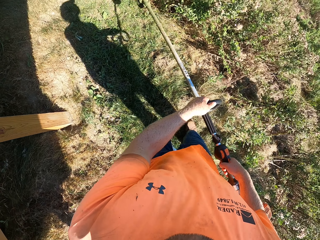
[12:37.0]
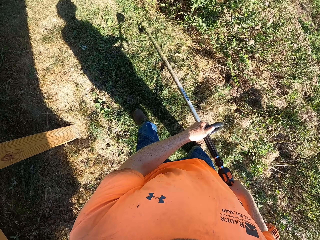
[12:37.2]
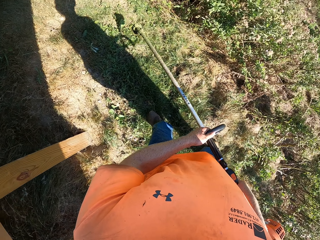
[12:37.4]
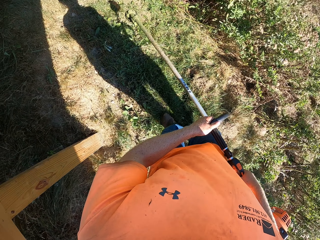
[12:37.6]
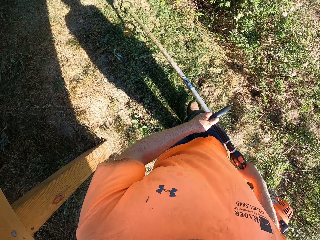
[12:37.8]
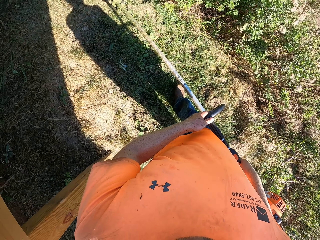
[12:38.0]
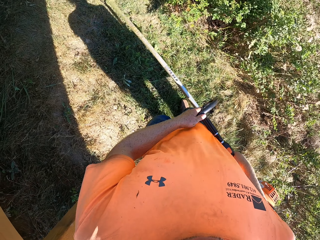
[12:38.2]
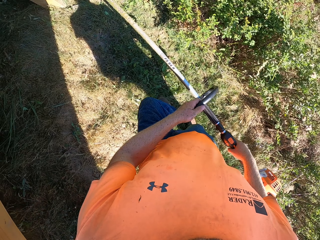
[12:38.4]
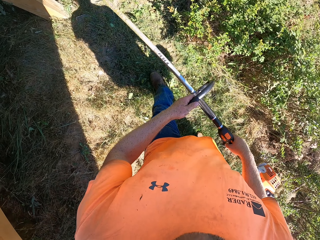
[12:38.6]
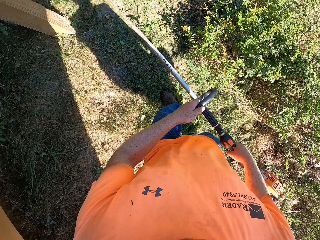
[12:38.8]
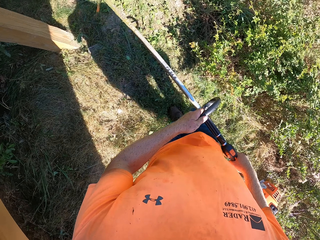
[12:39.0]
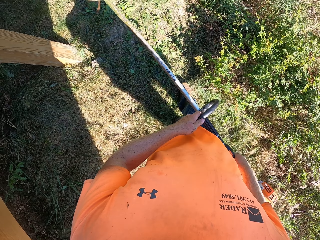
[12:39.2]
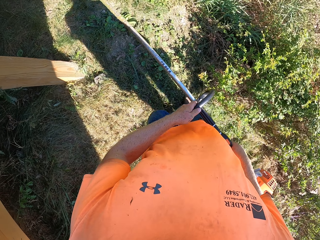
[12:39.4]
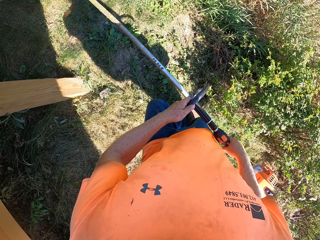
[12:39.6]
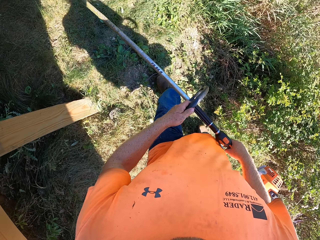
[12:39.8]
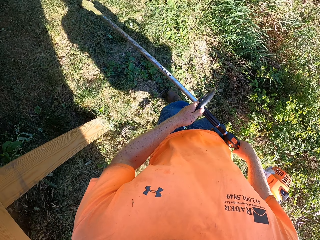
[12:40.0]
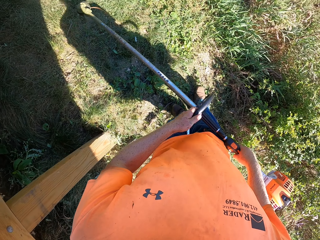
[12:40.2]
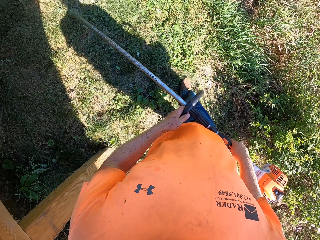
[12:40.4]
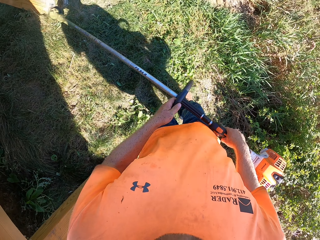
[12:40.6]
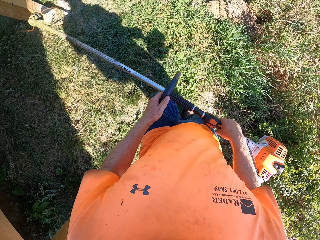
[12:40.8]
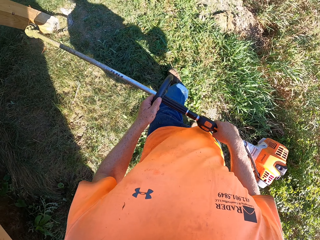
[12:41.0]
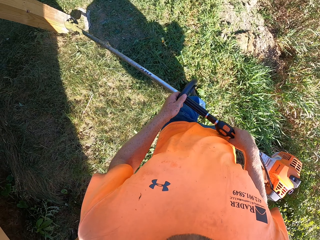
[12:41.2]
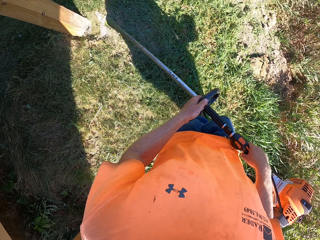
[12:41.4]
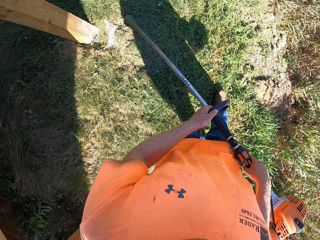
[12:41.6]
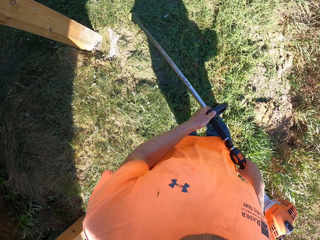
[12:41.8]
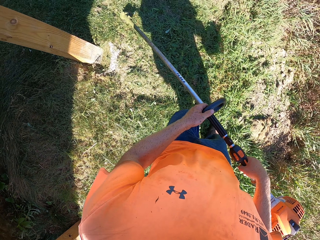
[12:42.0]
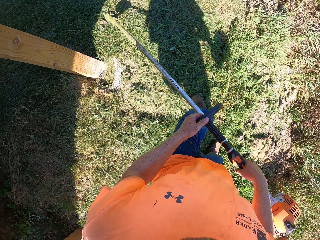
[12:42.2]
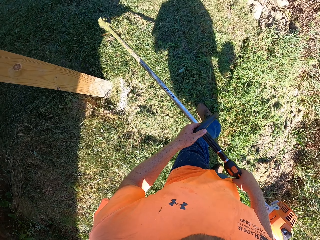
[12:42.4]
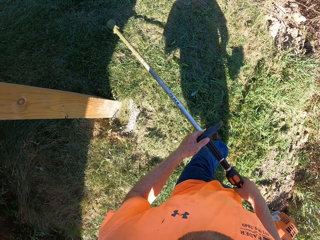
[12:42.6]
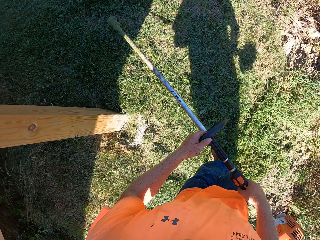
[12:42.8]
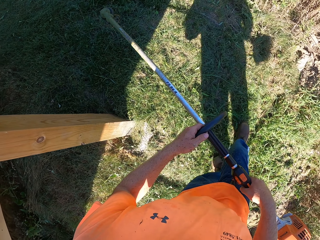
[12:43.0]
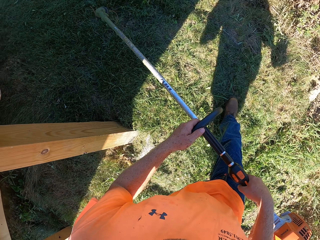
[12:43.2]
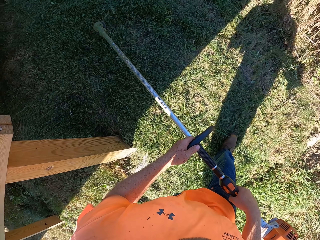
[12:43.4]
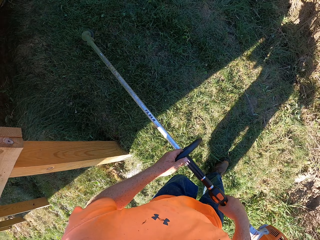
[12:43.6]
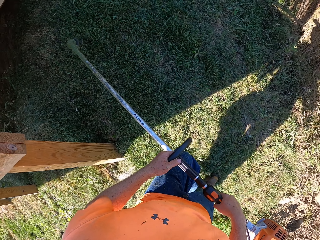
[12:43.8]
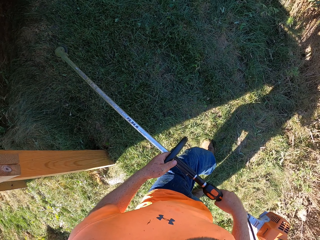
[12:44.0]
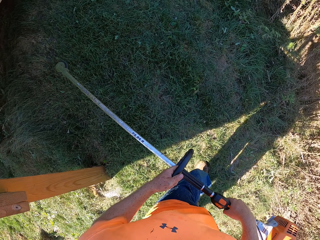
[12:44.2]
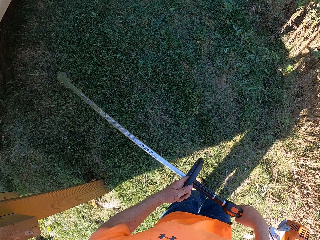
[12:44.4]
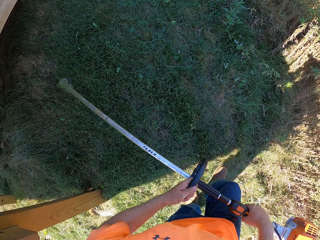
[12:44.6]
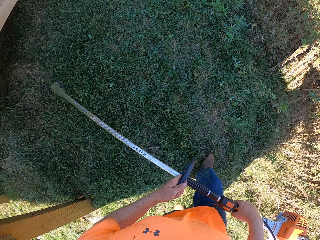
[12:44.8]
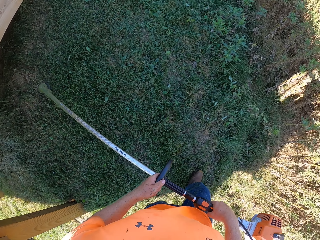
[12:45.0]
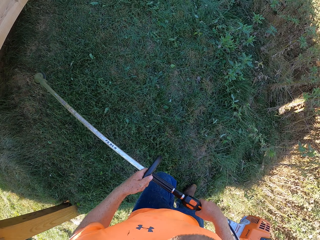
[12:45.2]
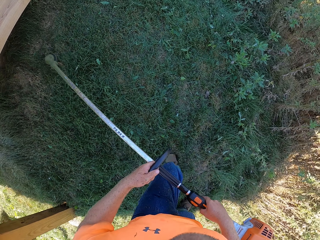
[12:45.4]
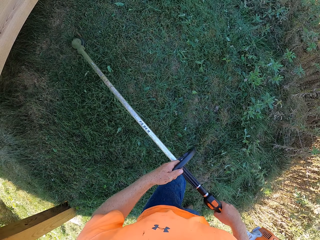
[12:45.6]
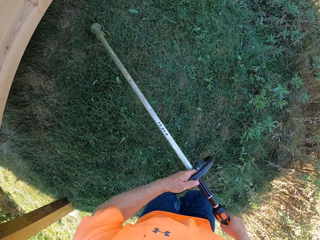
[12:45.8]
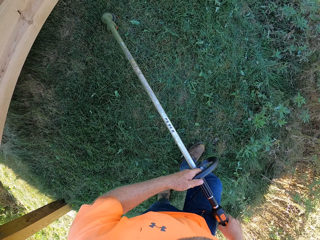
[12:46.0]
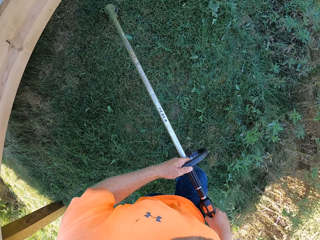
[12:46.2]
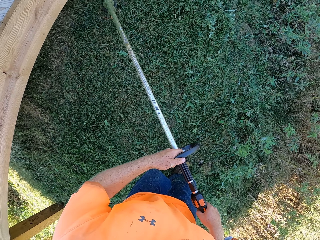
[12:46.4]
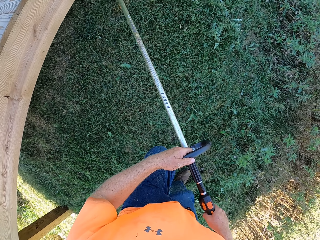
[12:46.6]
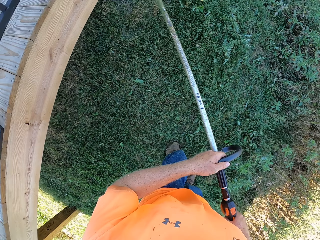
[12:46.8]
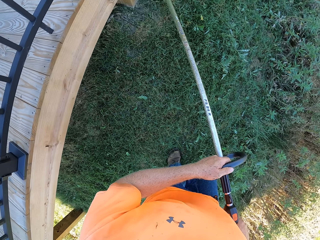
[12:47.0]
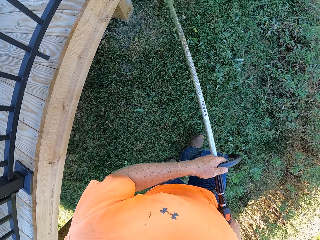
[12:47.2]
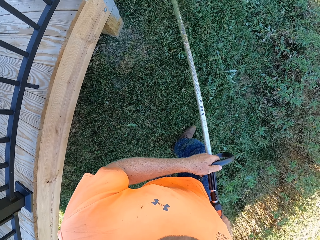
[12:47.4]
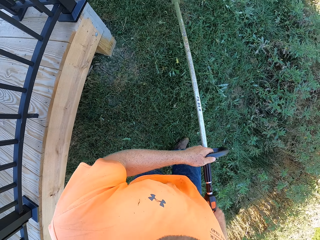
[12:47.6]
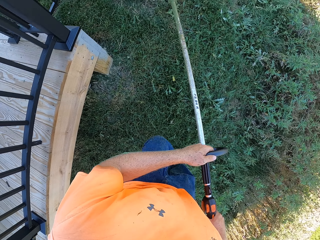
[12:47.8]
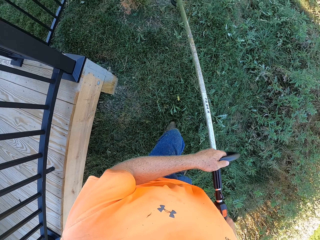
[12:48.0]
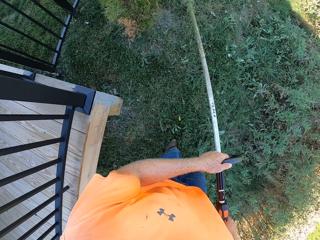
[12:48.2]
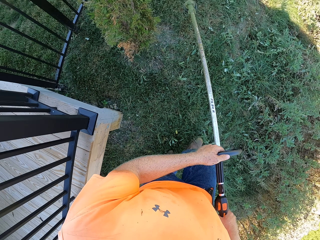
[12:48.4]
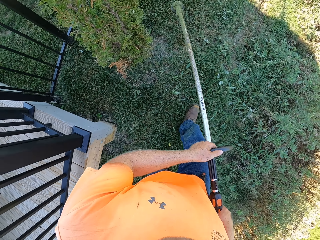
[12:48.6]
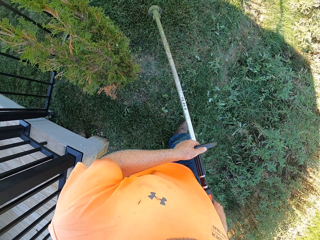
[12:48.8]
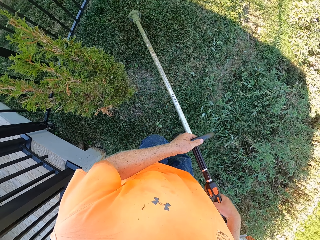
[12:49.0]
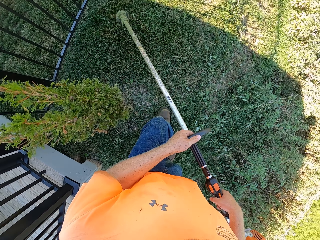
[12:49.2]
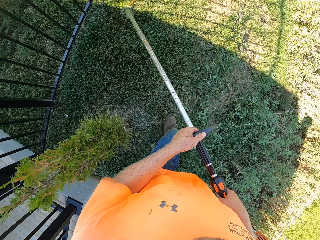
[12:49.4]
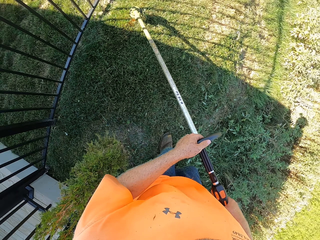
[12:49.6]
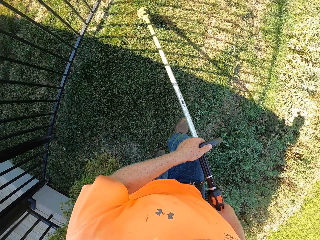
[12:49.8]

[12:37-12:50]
The camera wearer trims grasses in the garden with the grass trimmer in his hands while walking.

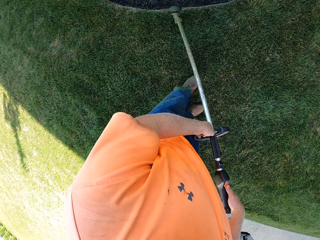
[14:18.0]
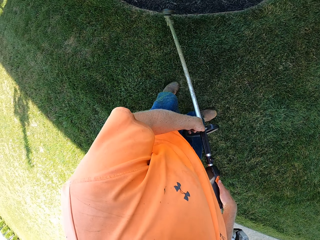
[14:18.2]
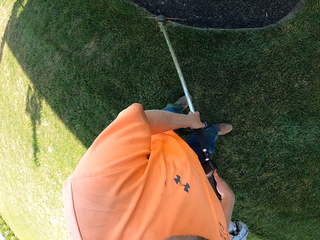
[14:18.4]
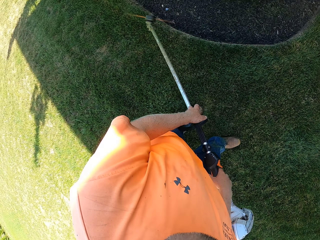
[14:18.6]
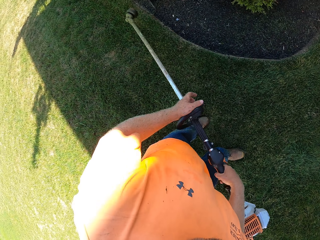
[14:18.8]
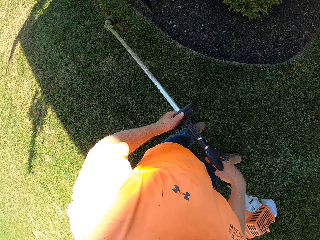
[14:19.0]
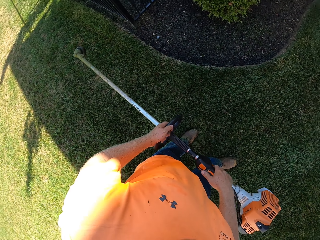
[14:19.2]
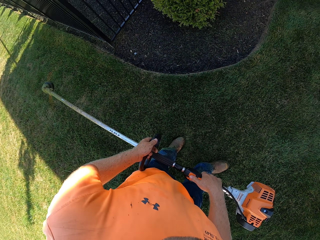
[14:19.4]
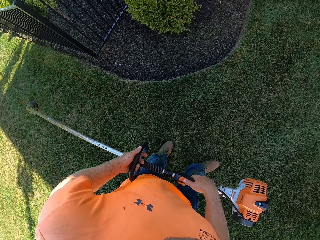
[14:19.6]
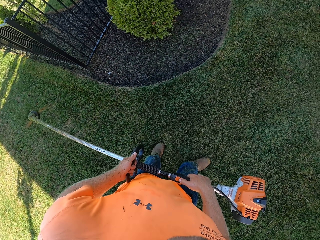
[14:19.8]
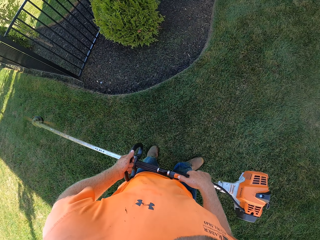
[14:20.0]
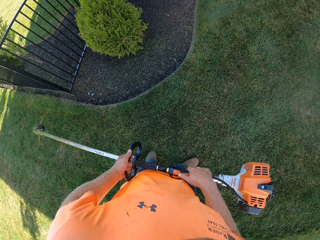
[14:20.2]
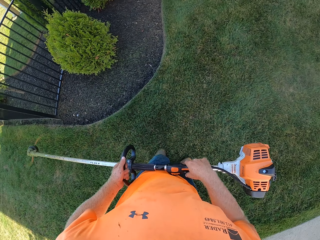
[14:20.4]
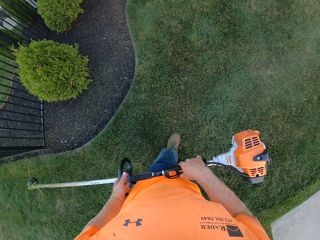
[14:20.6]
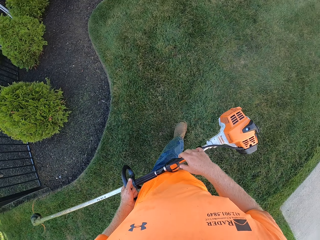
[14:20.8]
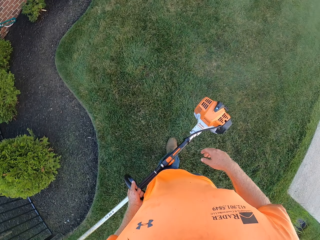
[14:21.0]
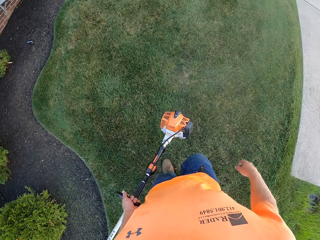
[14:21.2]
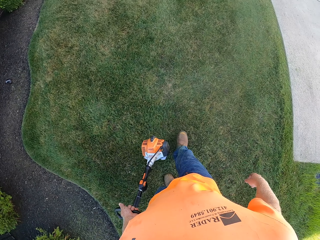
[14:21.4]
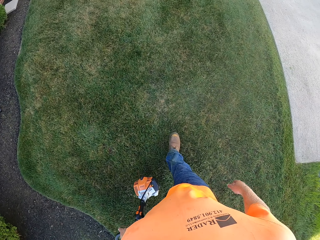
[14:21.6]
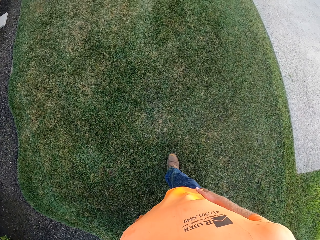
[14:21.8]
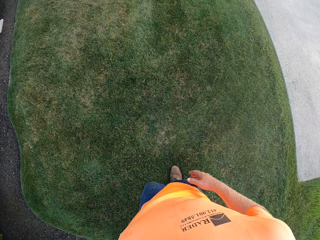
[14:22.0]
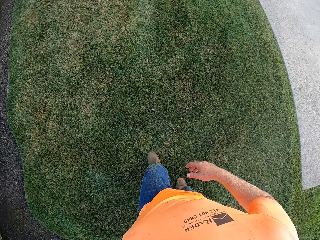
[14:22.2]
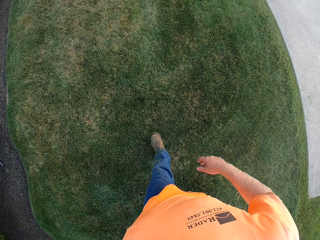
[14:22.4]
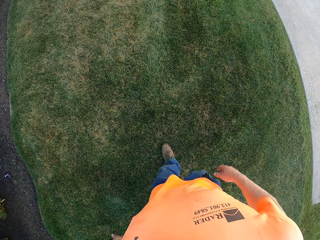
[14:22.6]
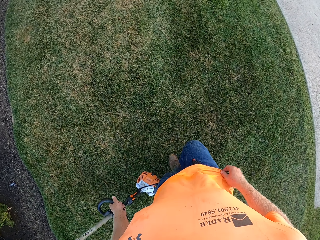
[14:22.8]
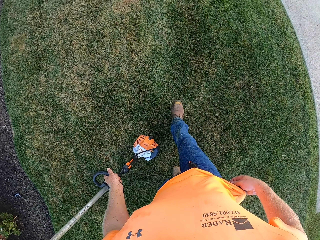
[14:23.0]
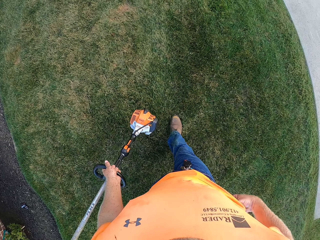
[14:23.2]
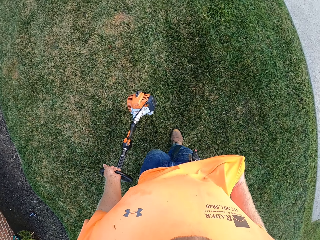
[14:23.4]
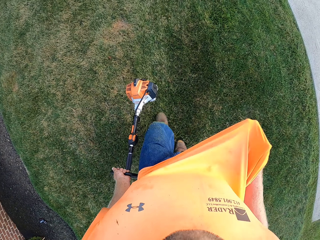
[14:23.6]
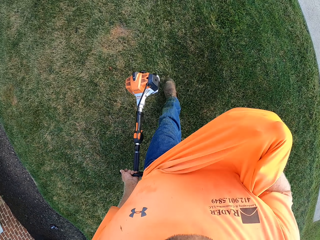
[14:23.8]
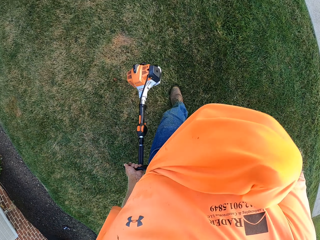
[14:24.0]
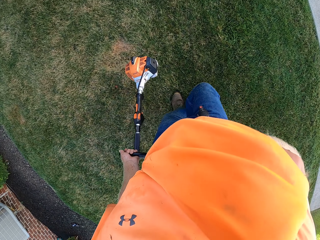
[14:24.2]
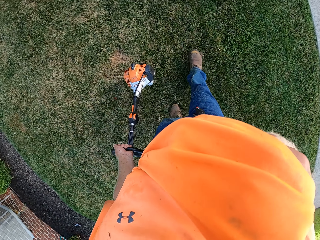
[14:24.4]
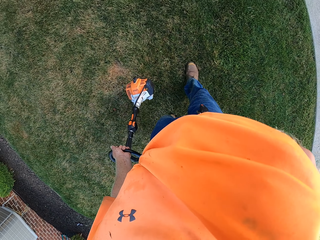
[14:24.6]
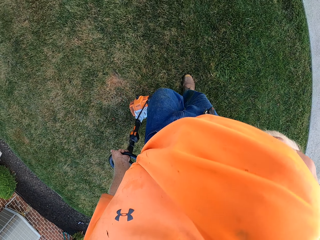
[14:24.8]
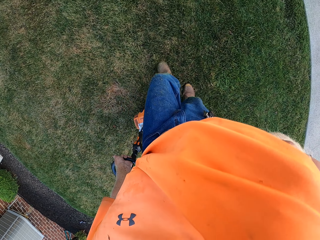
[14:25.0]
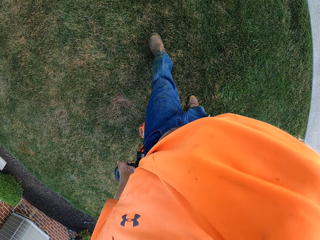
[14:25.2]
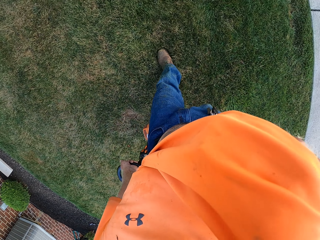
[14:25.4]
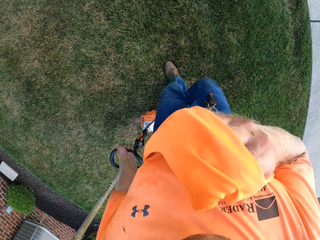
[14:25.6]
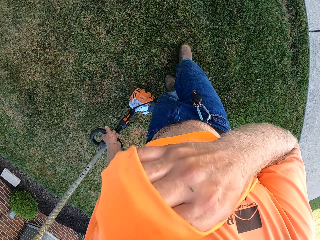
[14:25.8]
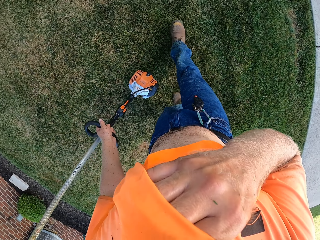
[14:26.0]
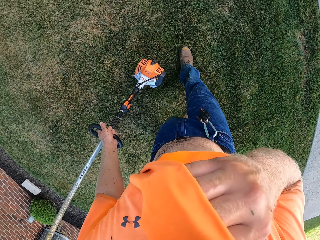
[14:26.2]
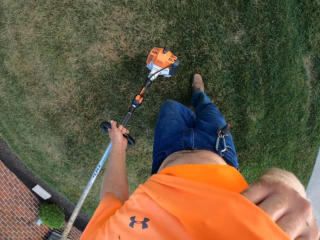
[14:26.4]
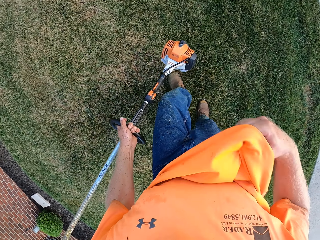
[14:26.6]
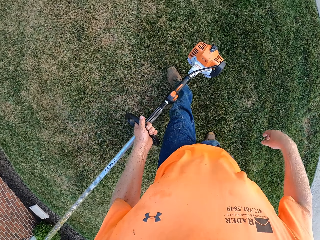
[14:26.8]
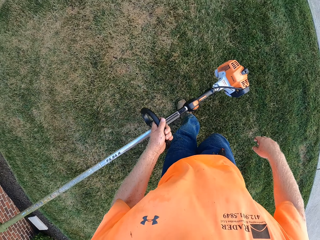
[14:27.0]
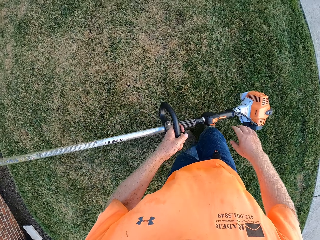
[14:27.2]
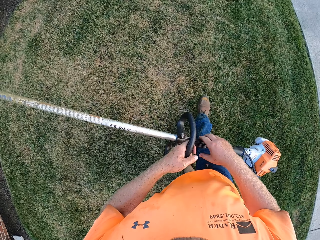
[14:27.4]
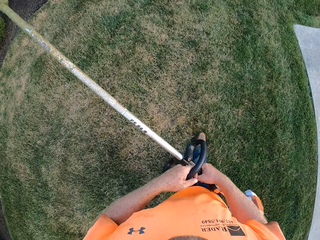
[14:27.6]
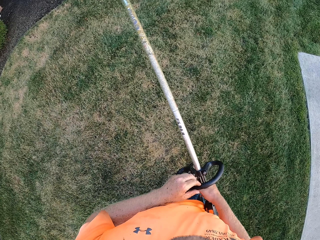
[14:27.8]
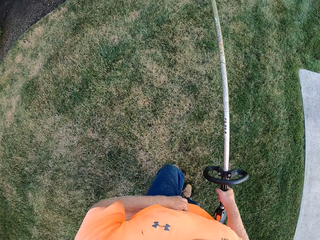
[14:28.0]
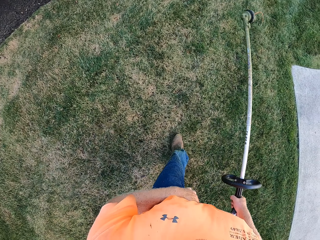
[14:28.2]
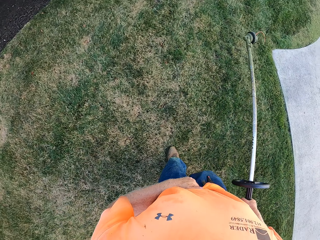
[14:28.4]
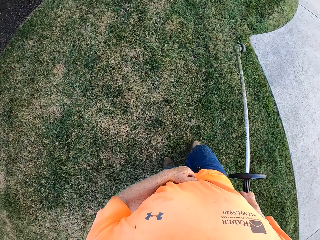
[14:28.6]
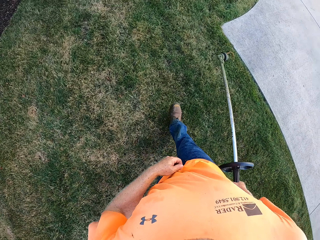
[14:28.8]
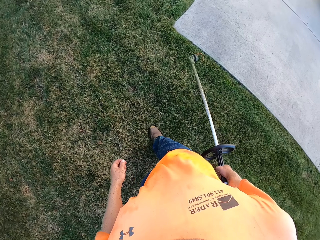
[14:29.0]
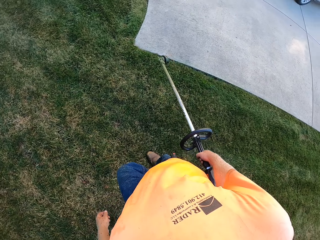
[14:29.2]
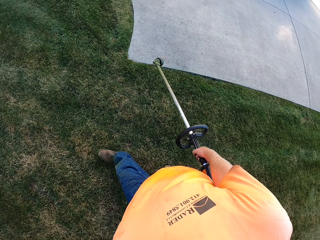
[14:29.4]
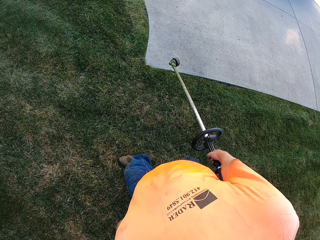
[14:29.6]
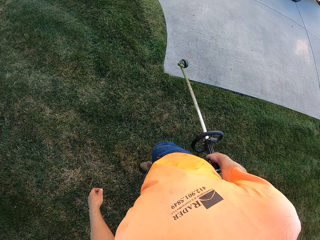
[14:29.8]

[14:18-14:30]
The camera wearer holds the brush cutter or grass trimmer with both hands. He walks on the lawn with the grass trimmer in his hands. He holds the grass trimmer with his left hand. He puts his hand in the cloth and raises the cloth with his right hand. He wipes his face with the cloth. He walks on the grass. He transfers the grass trimmer from his left hand to his right hand.
